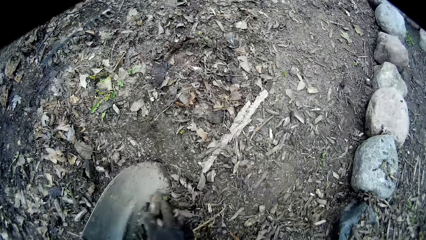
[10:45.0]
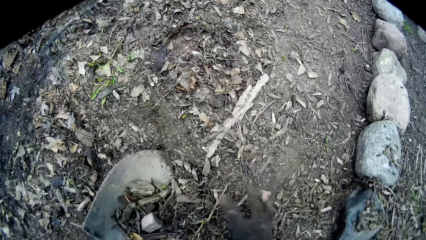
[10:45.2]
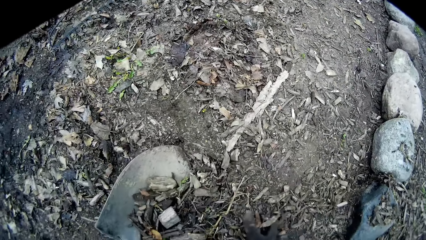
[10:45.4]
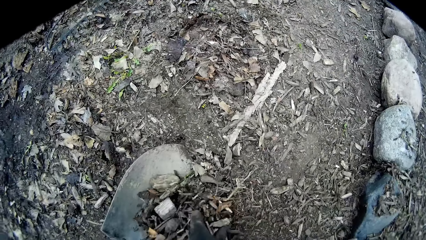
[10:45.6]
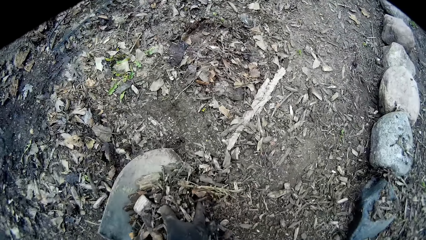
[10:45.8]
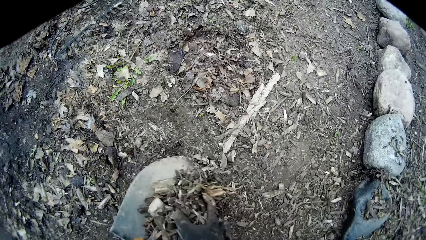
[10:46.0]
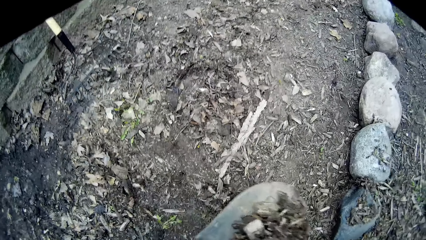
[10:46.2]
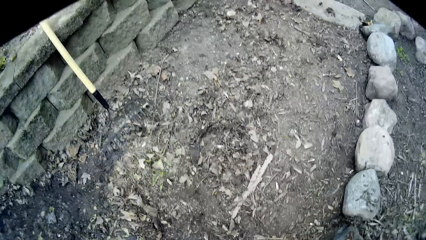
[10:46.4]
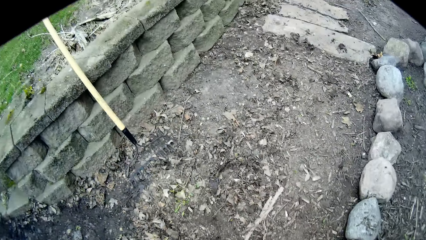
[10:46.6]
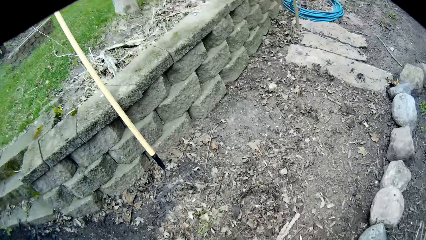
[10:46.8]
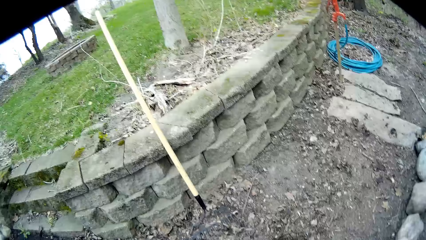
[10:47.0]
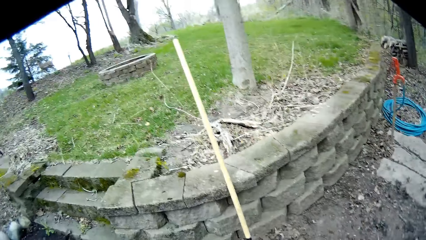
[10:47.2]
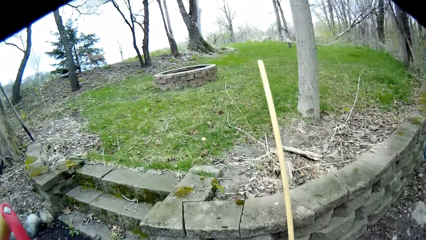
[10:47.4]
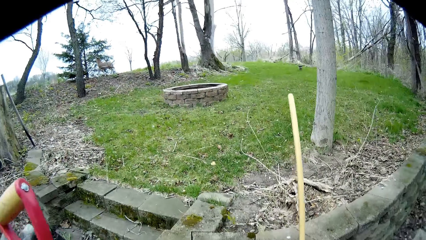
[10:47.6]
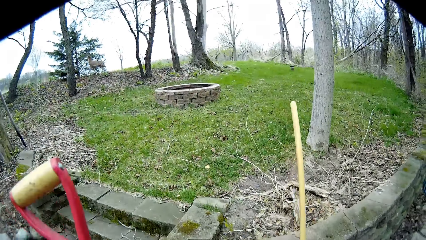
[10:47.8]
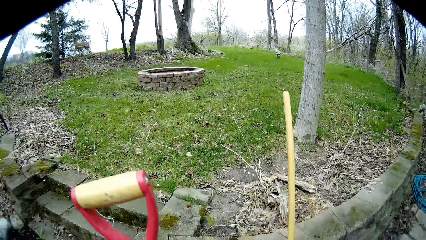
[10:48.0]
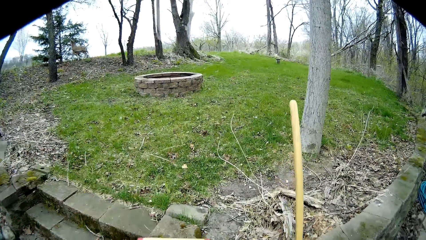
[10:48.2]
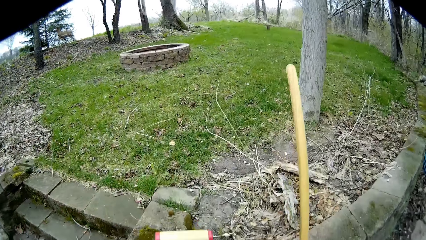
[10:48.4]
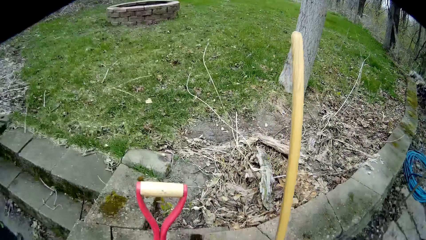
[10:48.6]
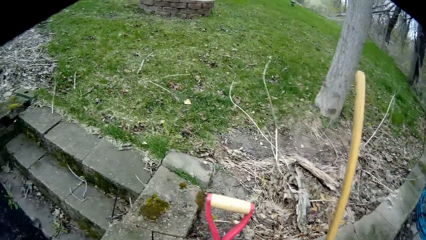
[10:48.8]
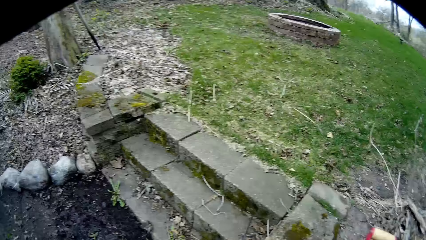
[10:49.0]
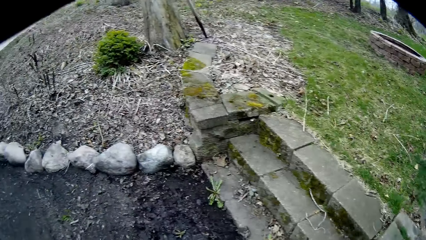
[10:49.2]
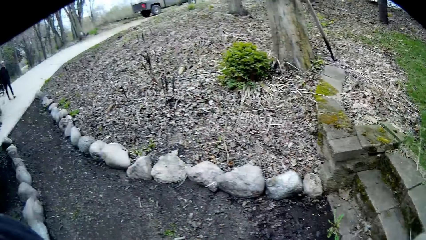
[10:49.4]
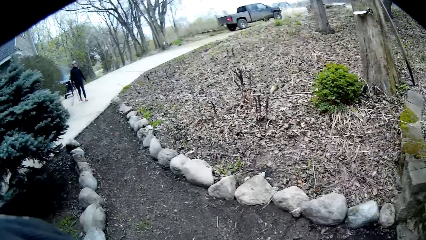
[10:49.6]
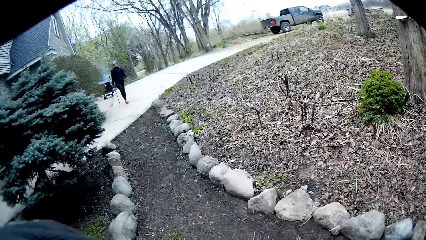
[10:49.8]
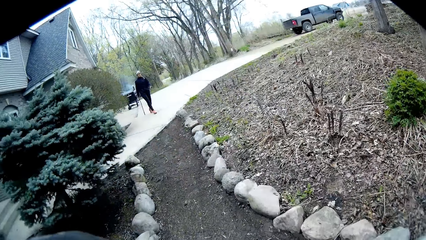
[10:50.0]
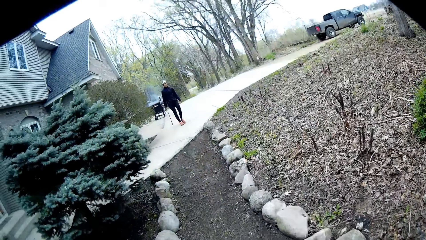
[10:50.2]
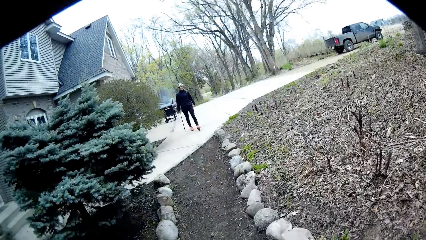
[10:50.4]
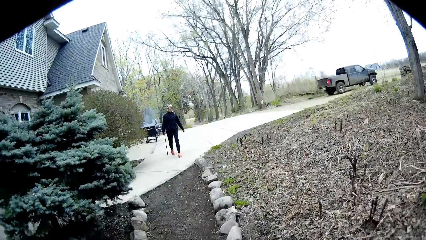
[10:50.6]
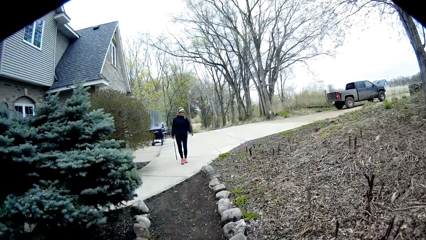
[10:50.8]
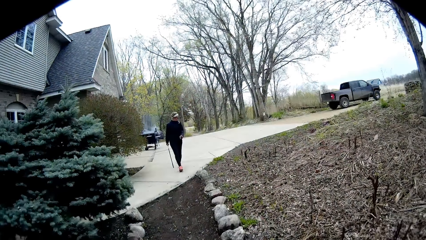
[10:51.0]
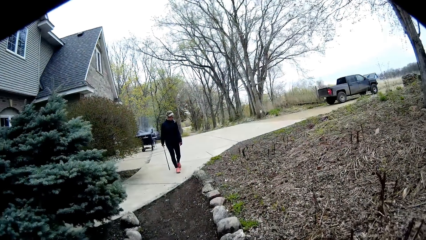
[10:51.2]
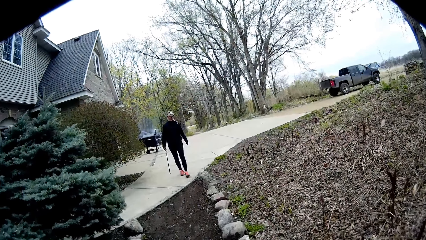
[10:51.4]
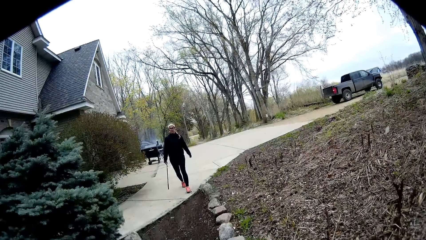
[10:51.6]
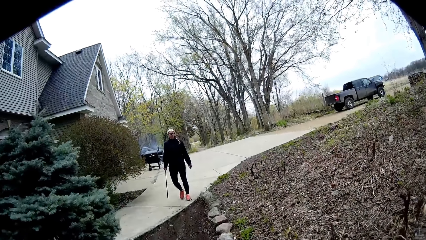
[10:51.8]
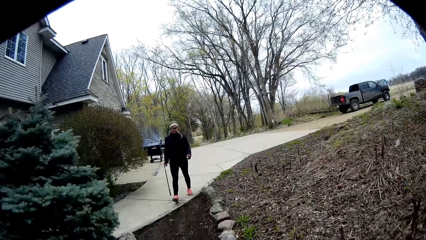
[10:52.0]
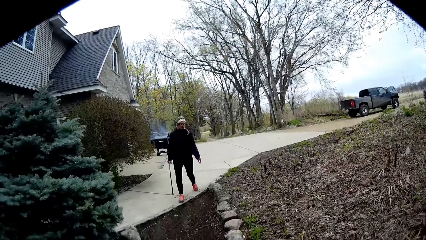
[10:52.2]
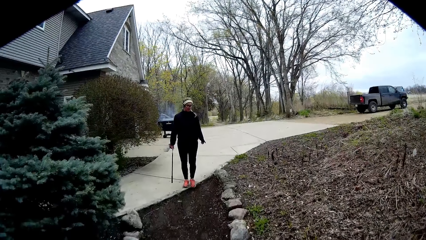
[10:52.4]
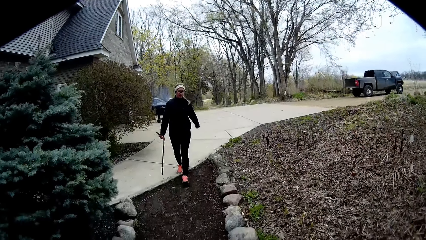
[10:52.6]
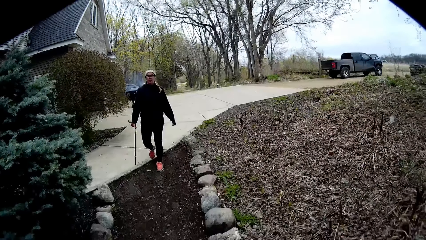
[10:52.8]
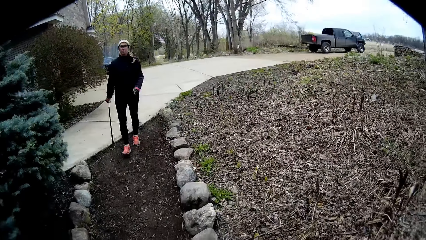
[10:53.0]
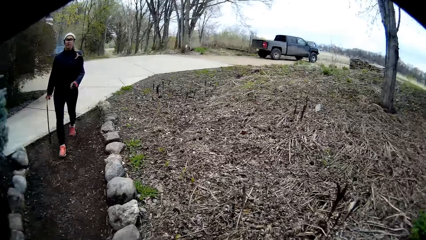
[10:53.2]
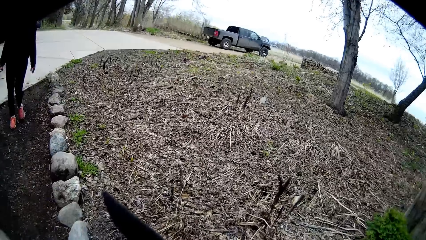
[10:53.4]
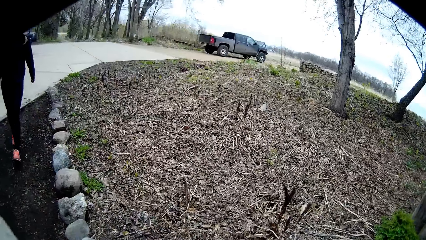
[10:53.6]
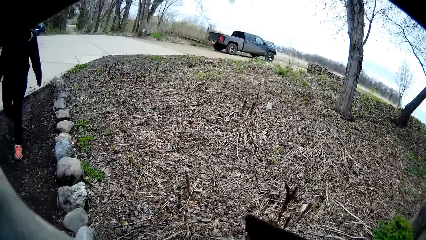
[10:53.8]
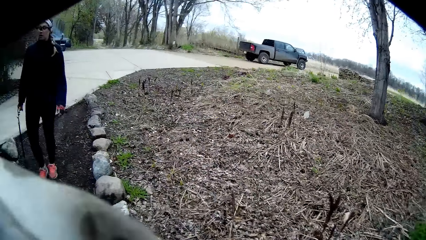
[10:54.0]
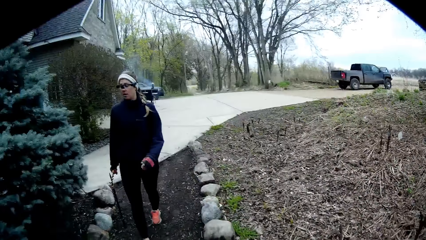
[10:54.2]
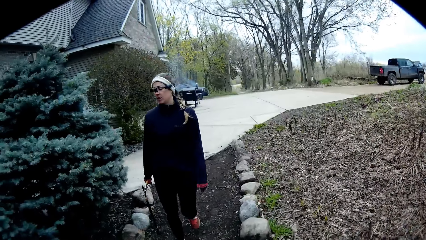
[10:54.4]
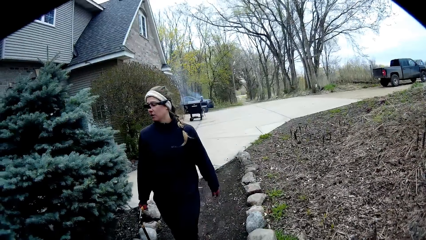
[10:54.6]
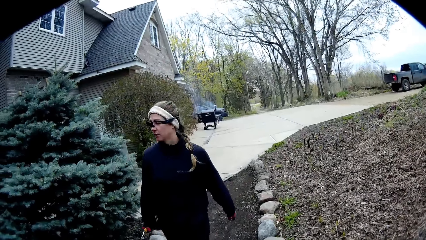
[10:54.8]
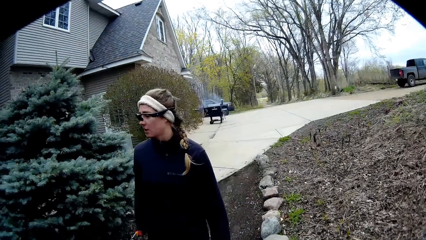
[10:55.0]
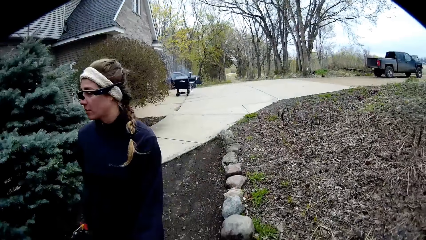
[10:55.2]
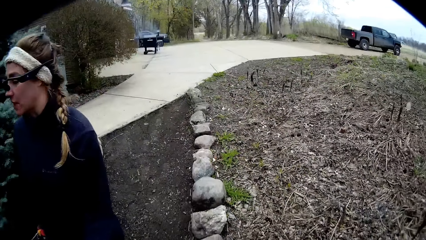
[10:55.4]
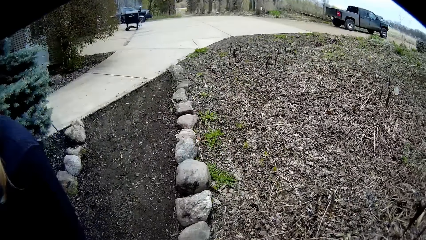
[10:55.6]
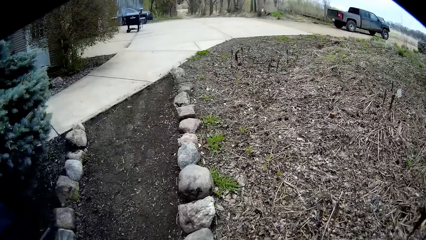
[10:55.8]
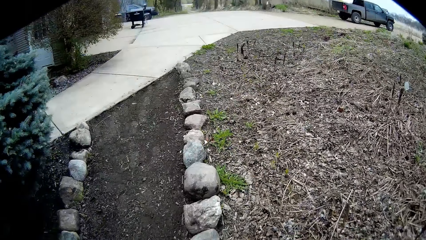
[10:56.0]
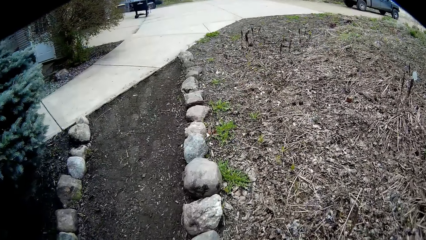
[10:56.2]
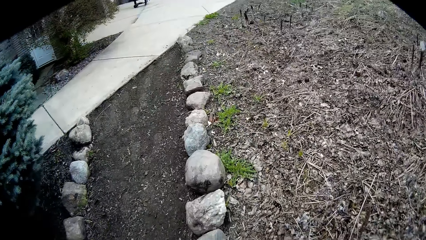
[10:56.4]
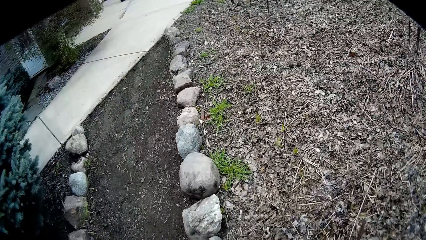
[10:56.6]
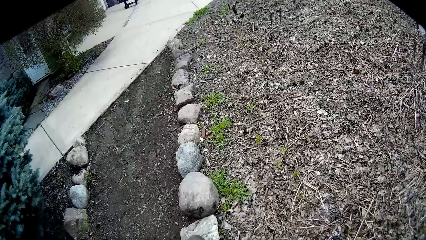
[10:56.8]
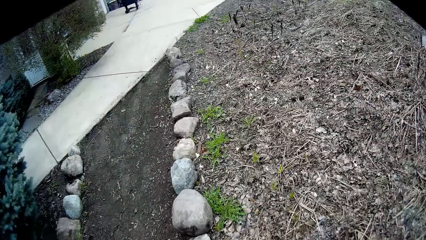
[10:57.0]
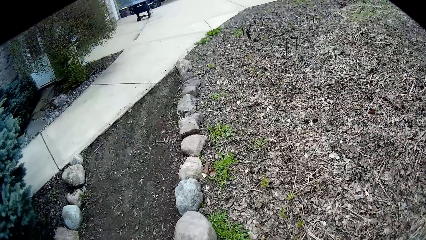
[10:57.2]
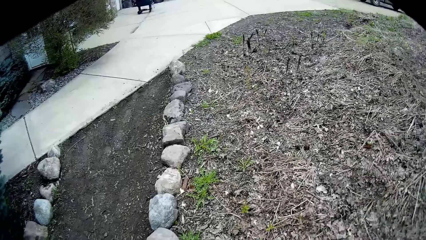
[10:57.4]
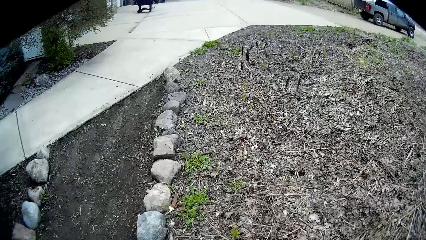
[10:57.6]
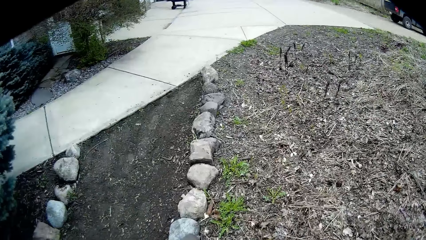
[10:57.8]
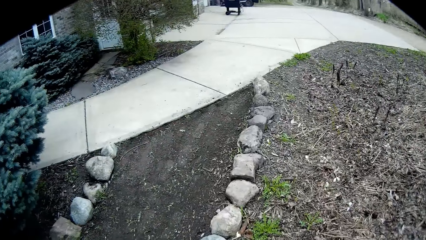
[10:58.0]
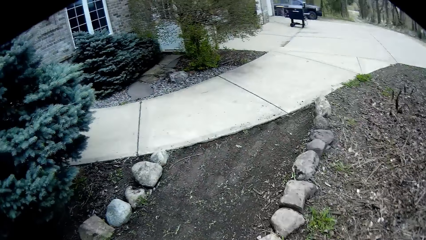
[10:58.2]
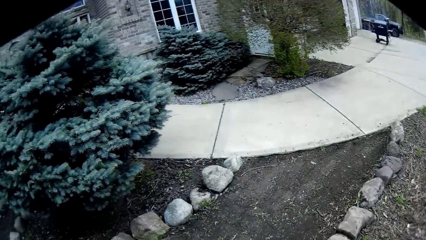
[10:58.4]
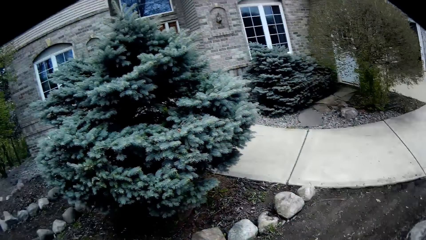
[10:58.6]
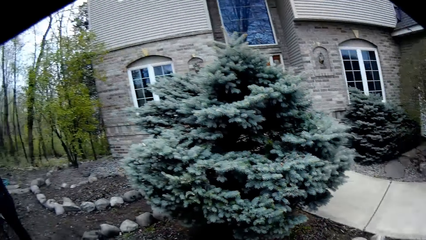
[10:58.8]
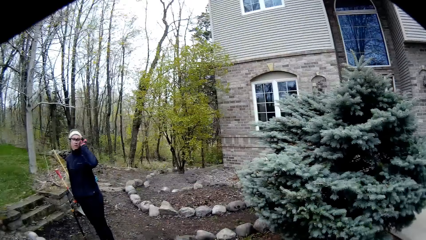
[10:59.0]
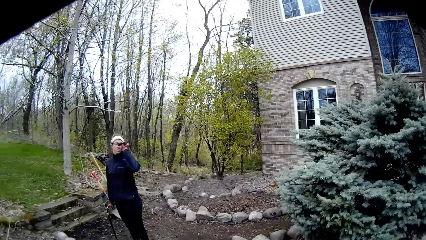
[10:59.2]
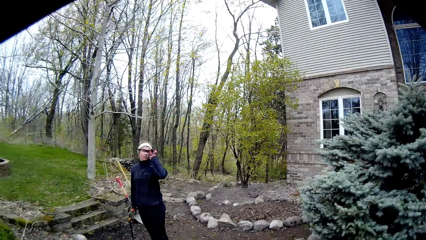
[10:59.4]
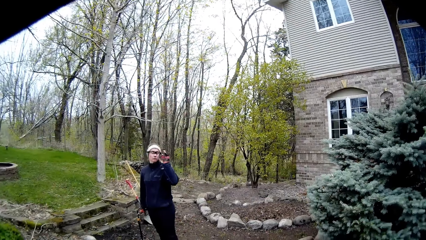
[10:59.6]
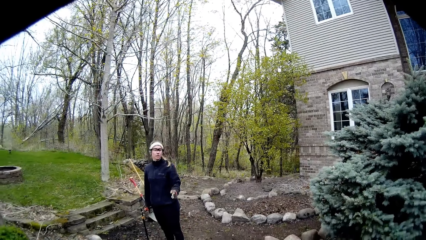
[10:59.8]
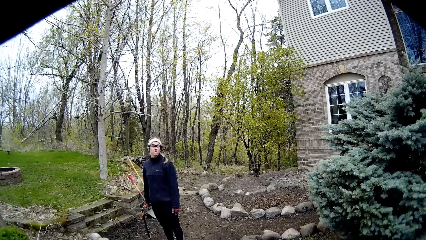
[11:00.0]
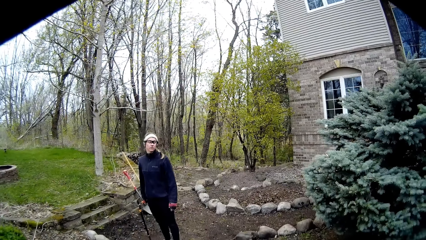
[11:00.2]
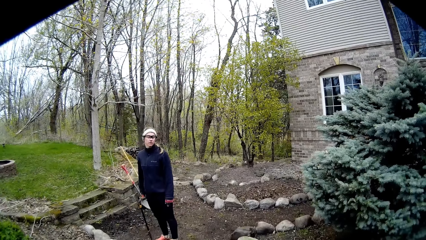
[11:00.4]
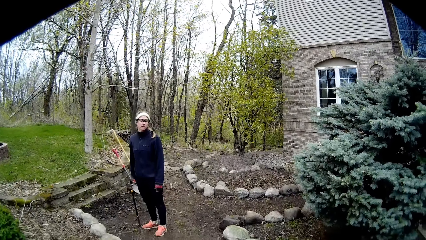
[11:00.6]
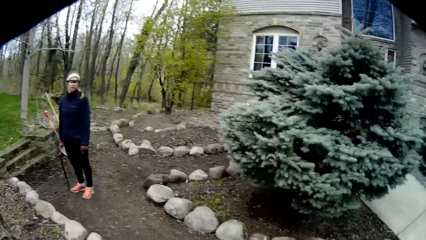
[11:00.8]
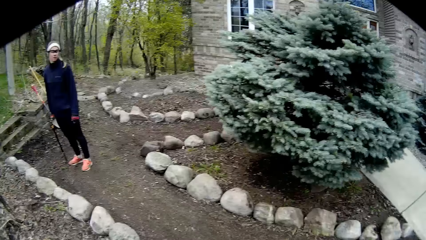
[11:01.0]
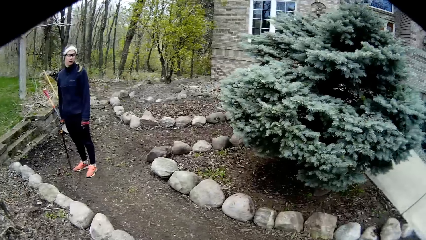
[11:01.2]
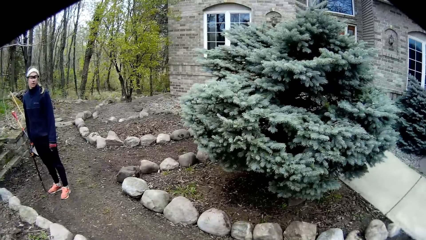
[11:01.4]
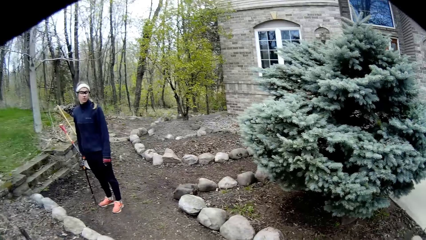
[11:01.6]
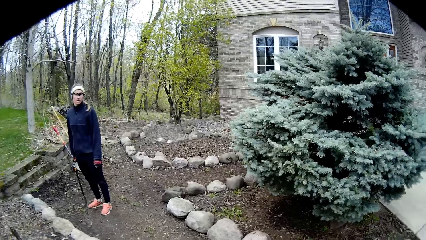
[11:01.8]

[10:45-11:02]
The camera wearer takes the leaves. He pours down the leaves. He drops the shovel on the ground with his left hand. He walks on the pathway. A woman appears. The woman converses with the camera wearer. The woman walks towards the camera wearer. The woman walks past the camera wearer. The camera wearer converses. The woman converses. The camera wearer turns around.
